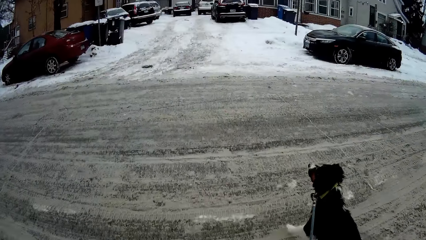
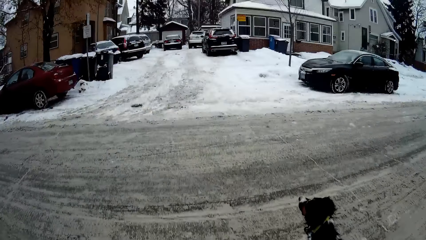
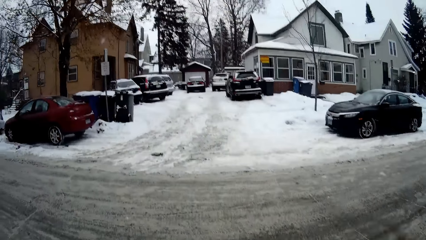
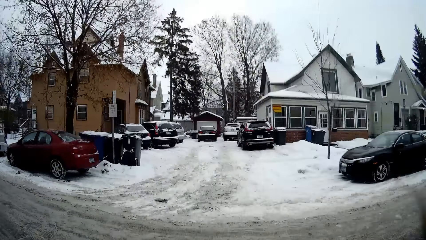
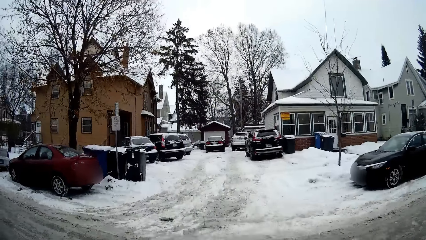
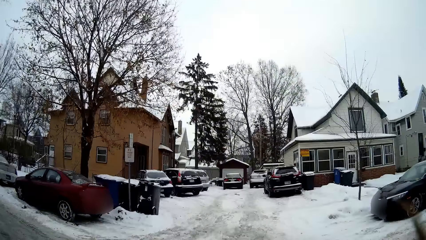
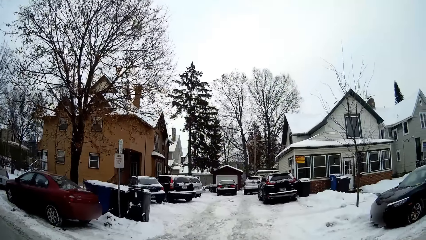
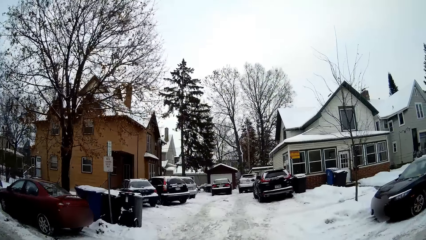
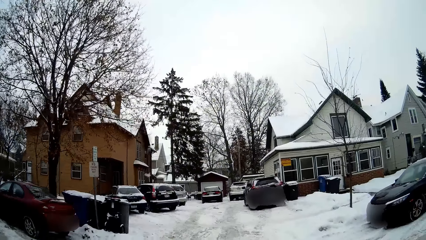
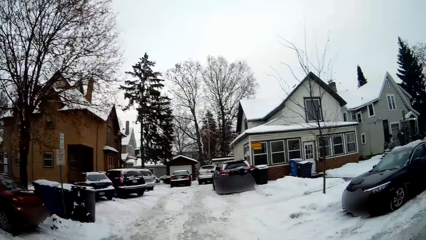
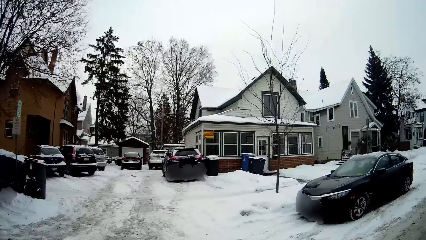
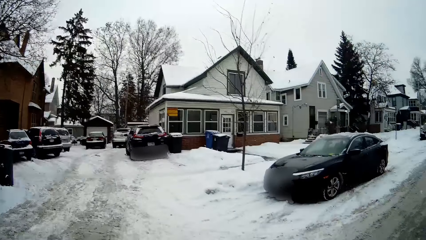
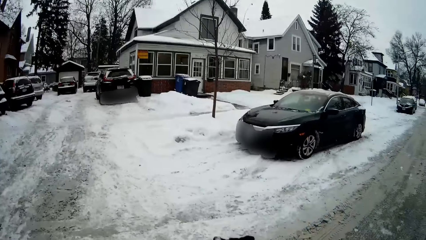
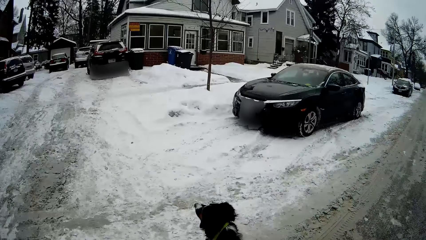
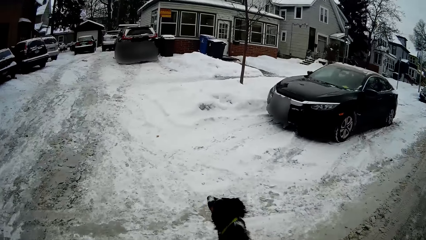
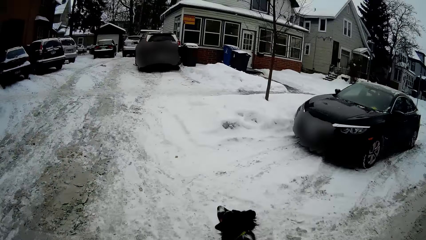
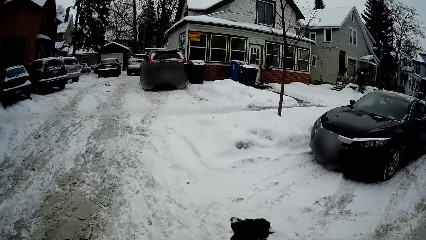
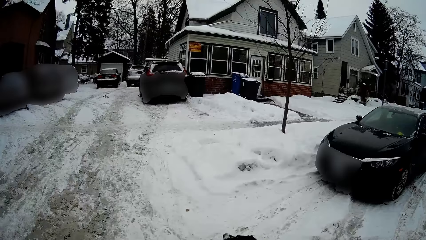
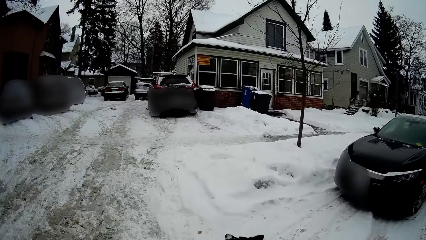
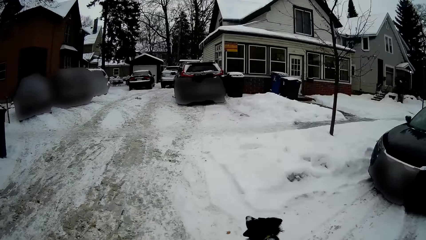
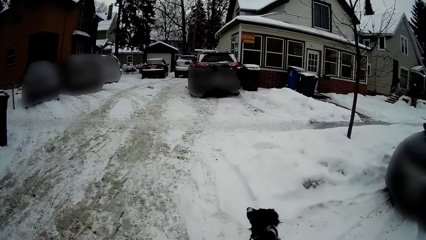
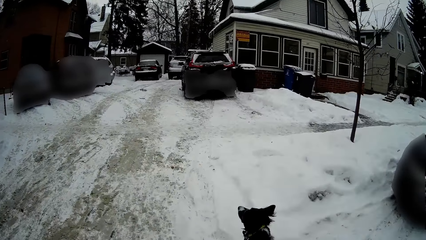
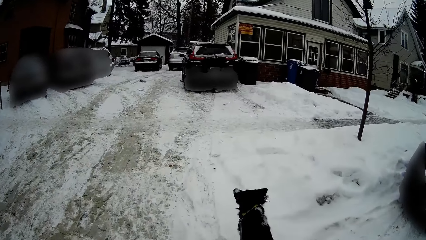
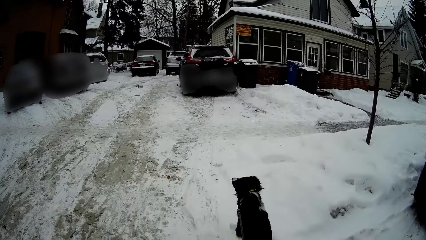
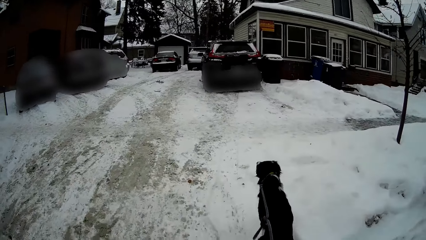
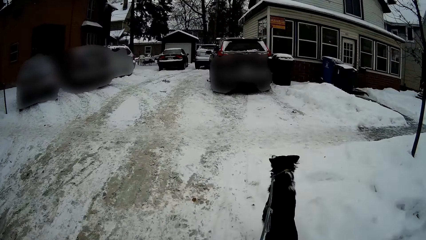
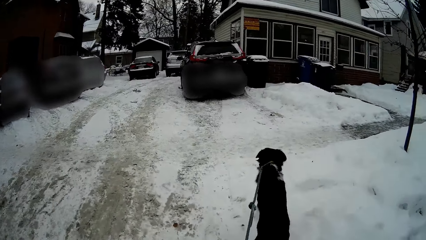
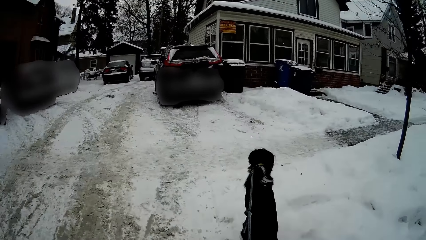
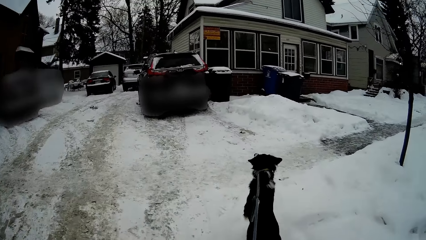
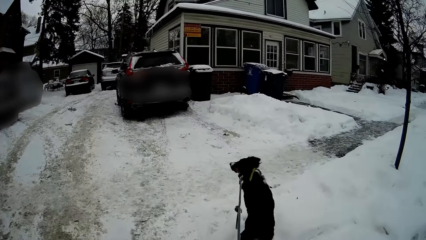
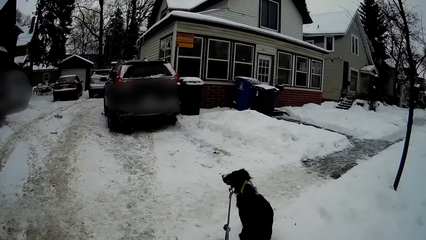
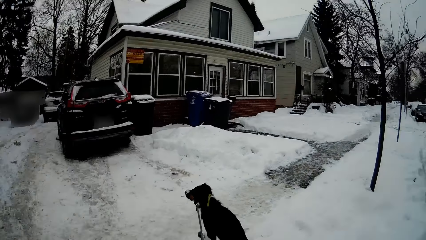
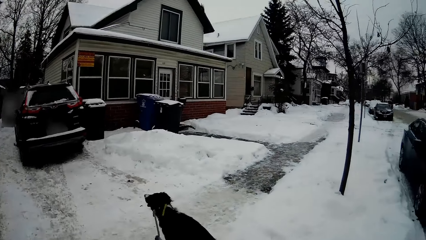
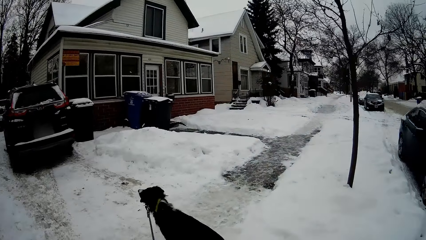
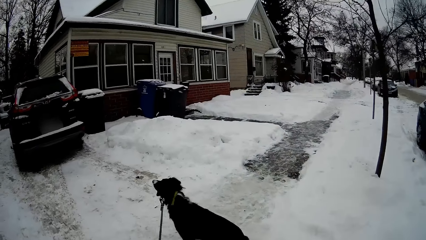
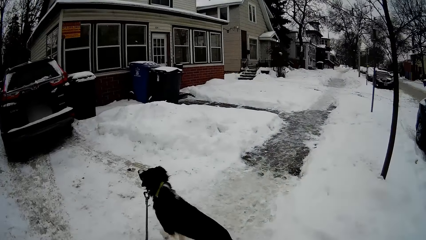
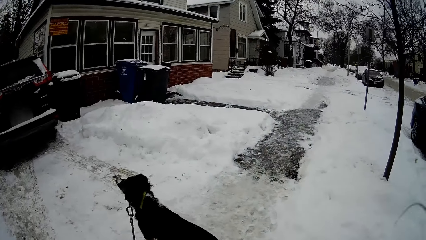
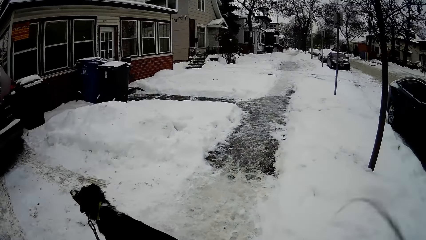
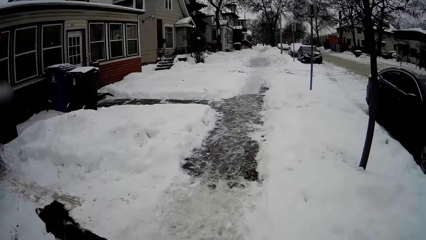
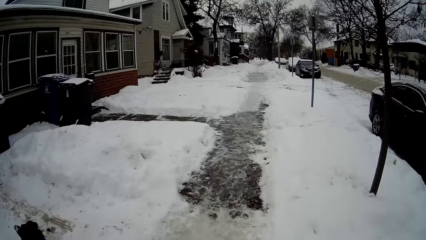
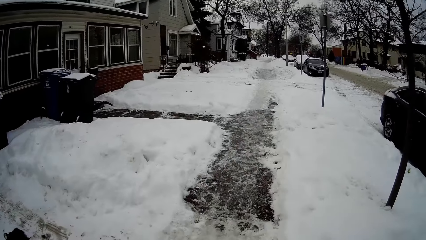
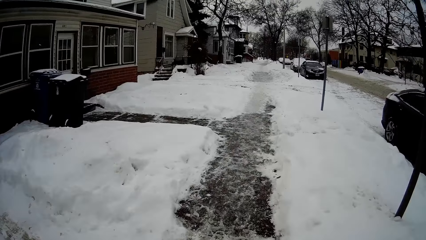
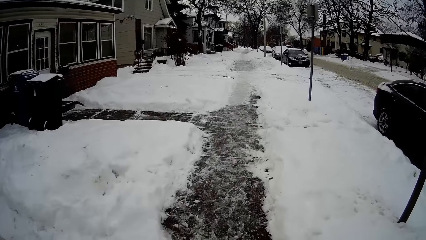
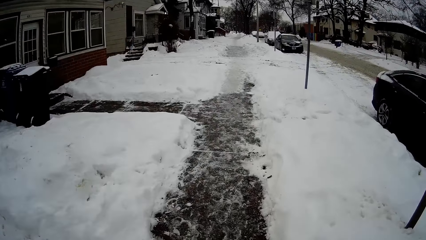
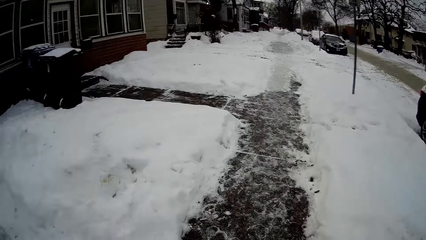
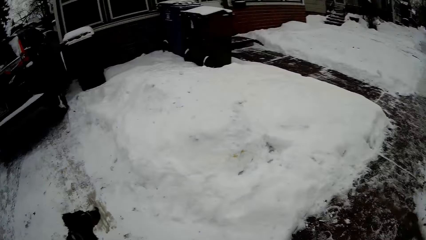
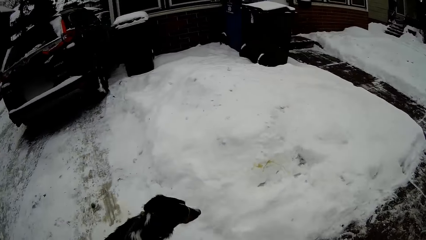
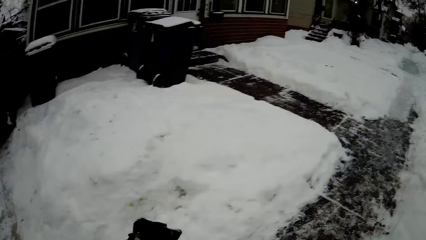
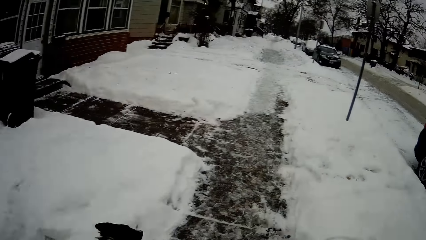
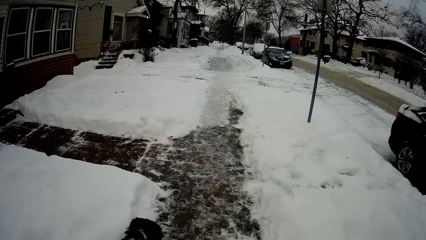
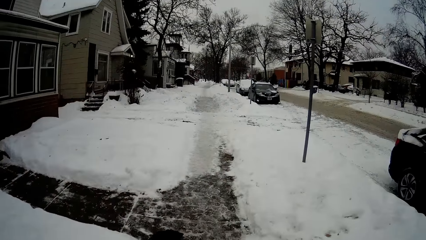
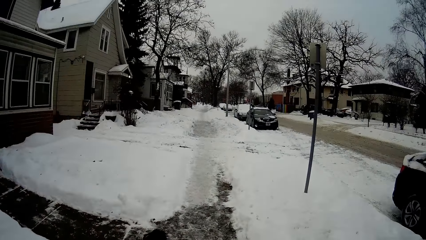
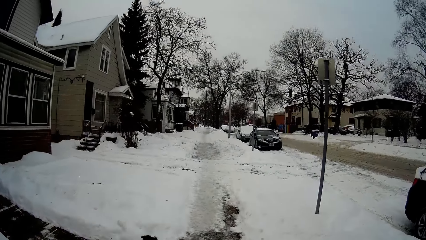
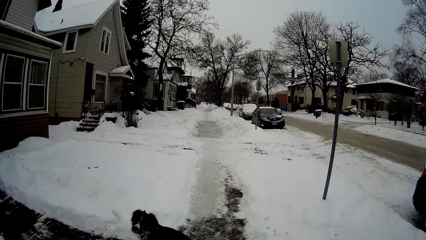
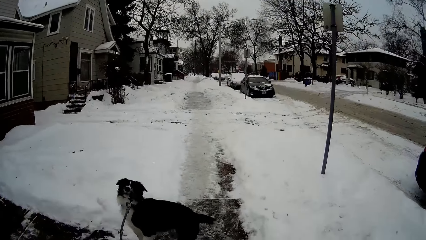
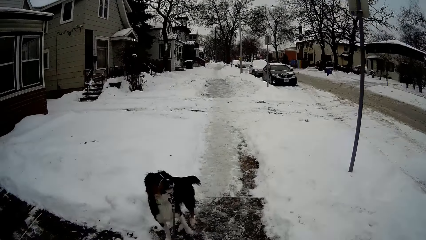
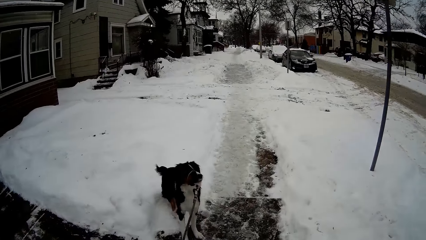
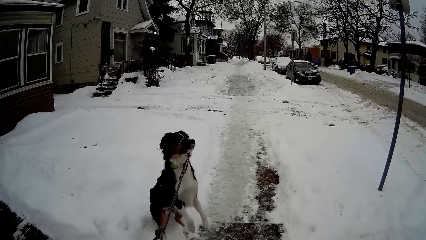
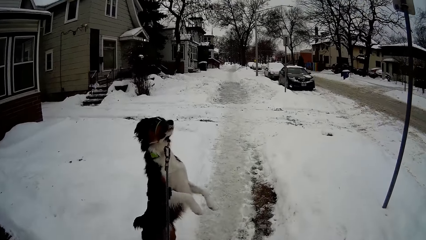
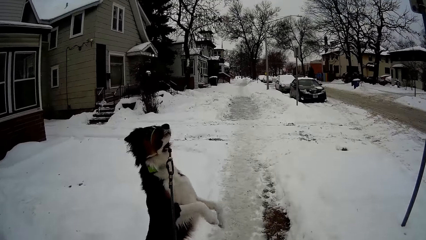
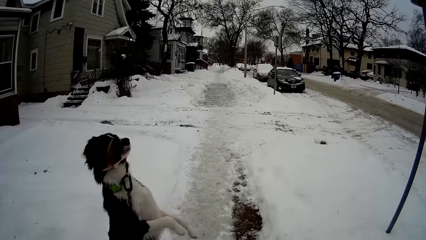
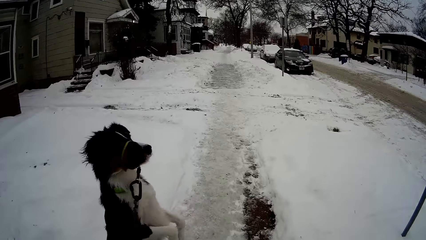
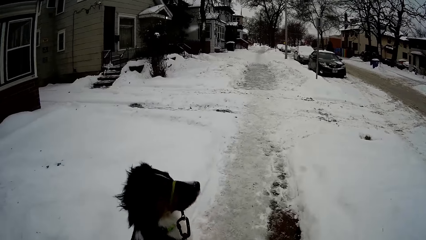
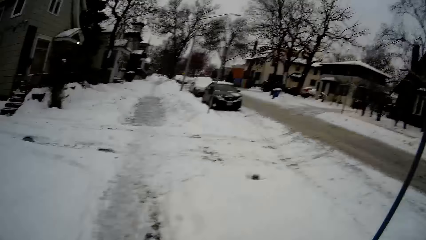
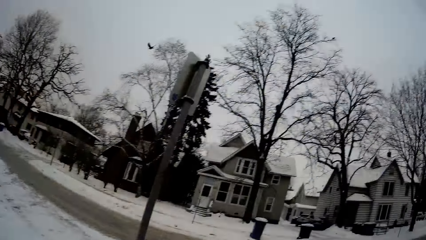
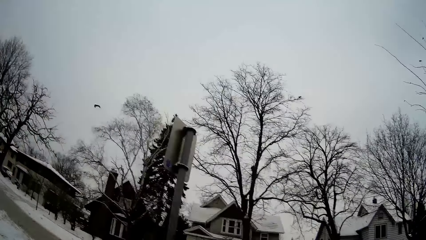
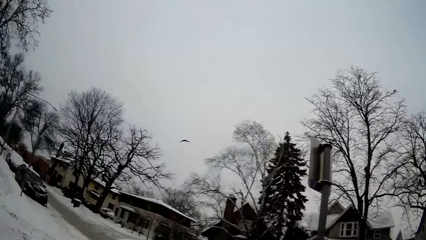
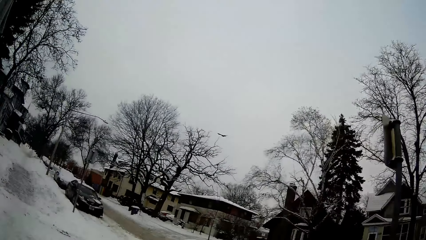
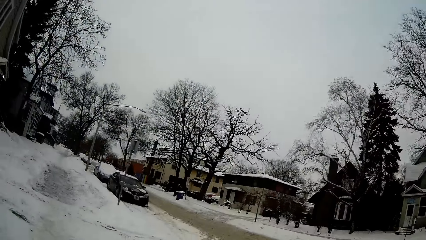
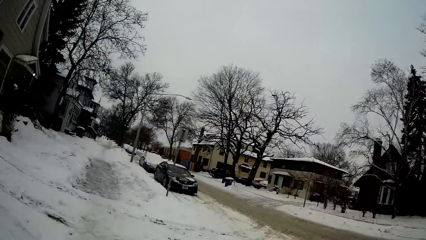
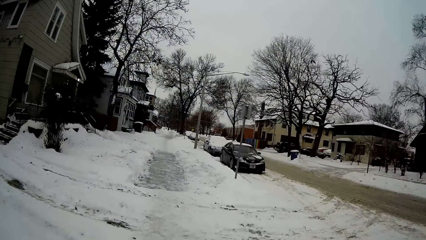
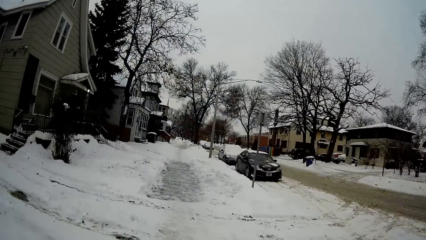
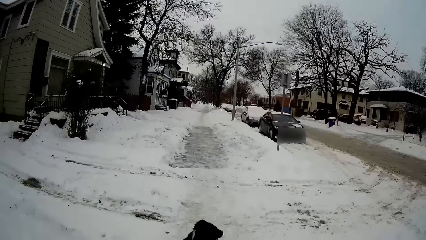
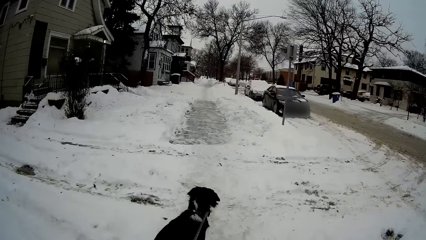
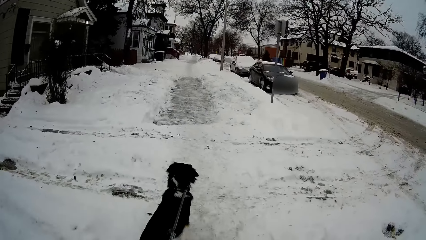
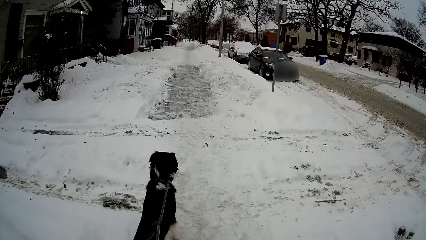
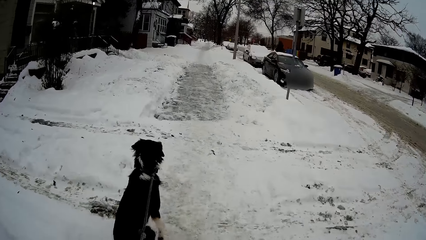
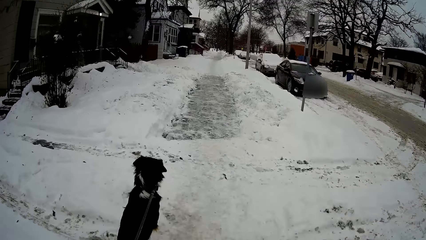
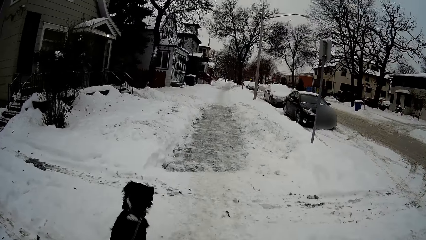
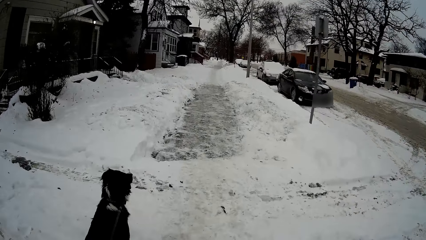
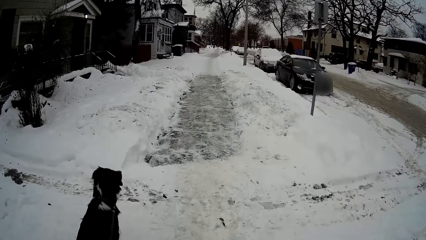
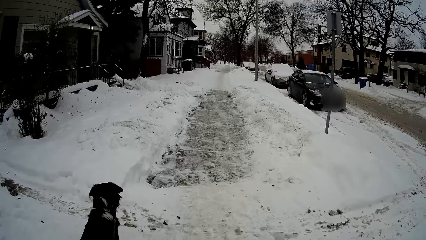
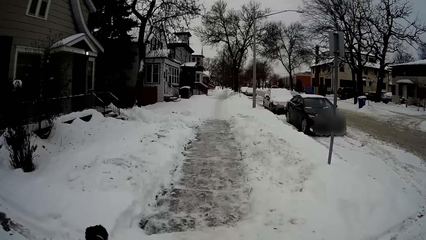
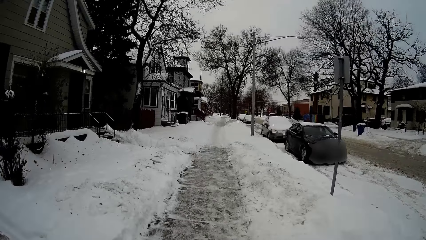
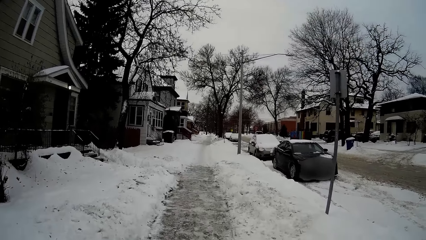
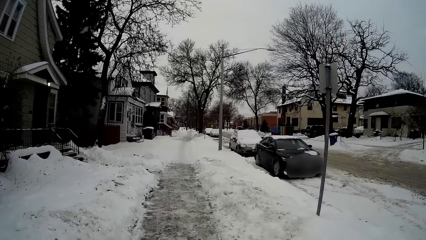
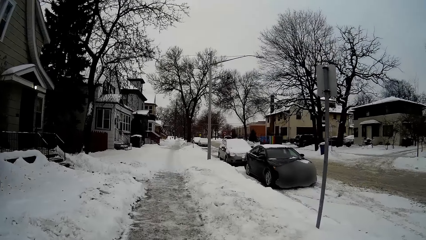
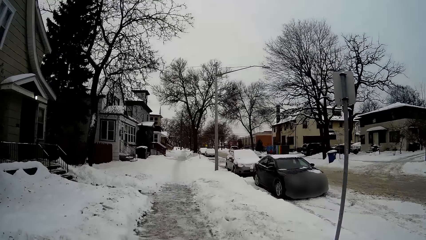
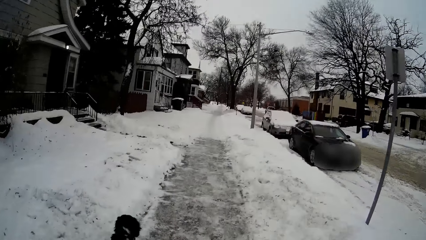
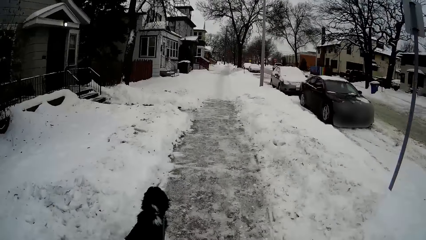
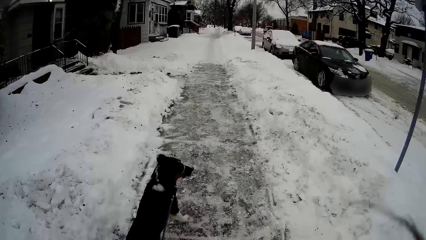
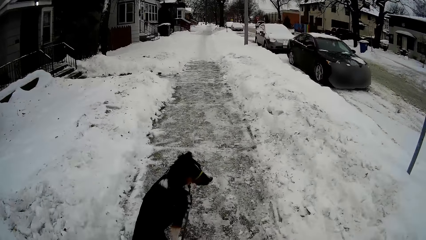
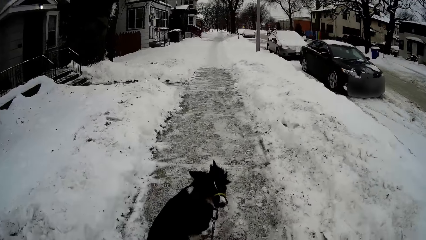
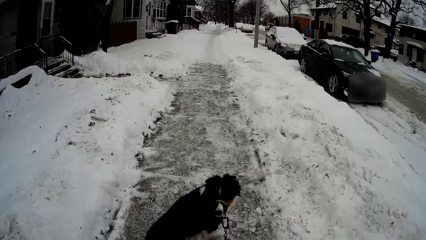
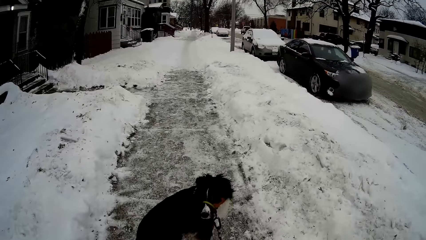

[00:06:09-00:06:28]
The camera wearer crosses the road. They look at the vehicles. They look on the ice. They look at the dog.
